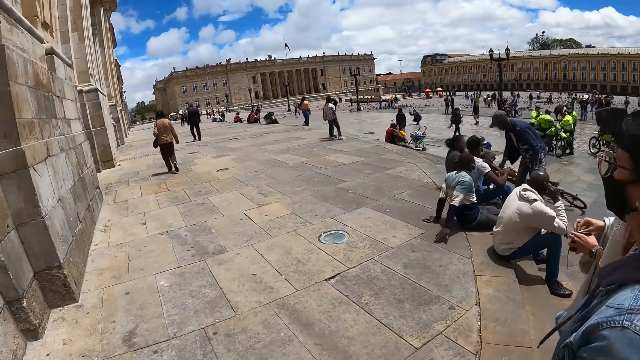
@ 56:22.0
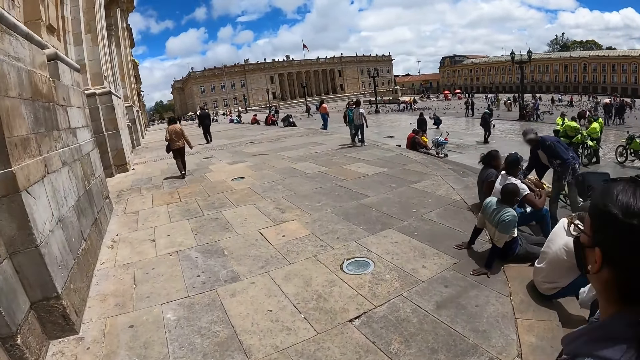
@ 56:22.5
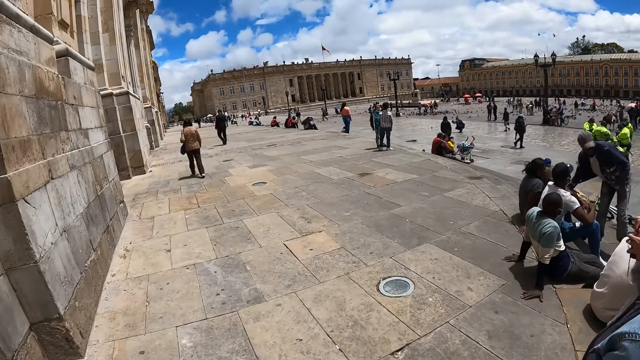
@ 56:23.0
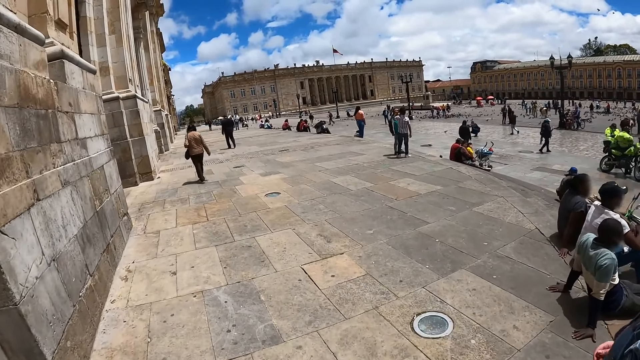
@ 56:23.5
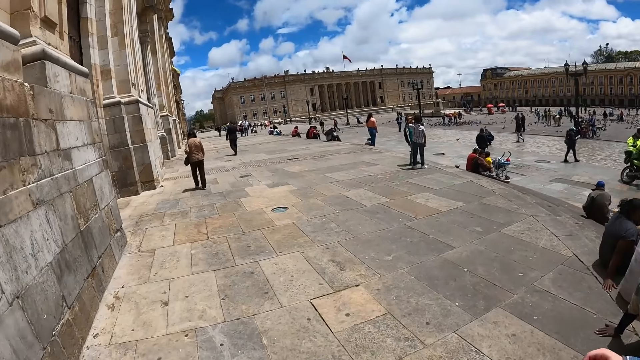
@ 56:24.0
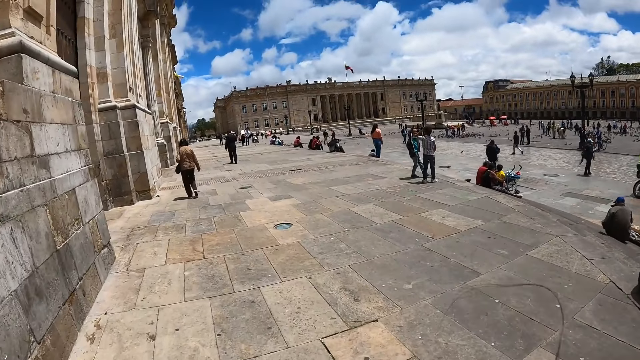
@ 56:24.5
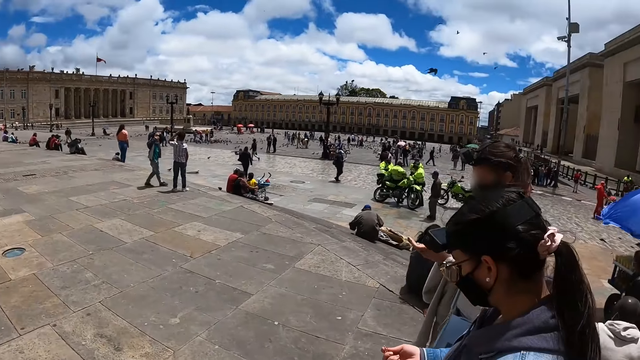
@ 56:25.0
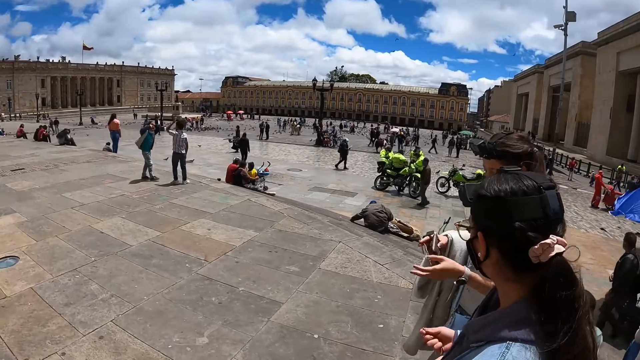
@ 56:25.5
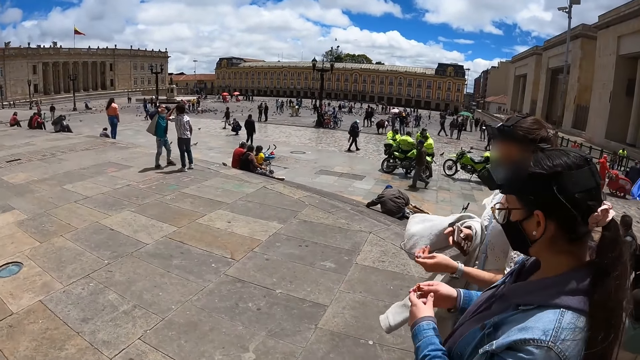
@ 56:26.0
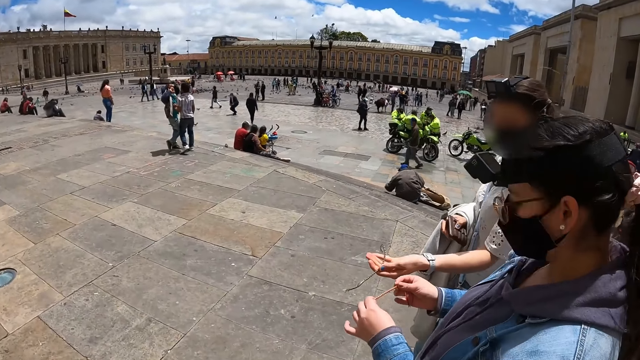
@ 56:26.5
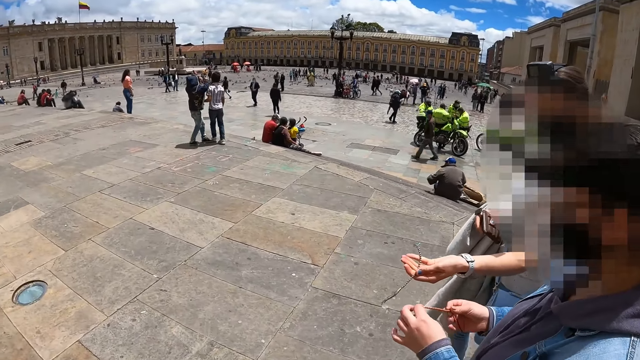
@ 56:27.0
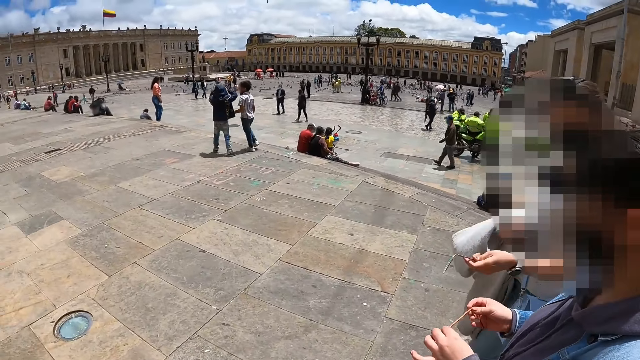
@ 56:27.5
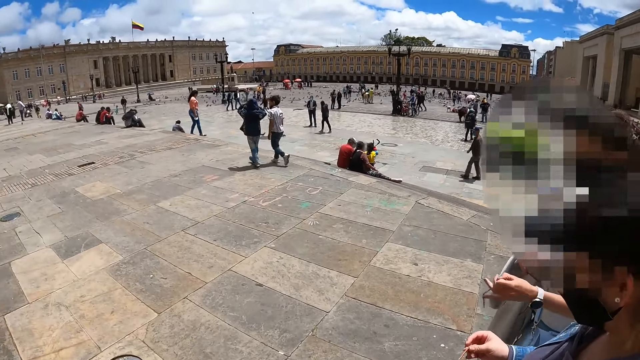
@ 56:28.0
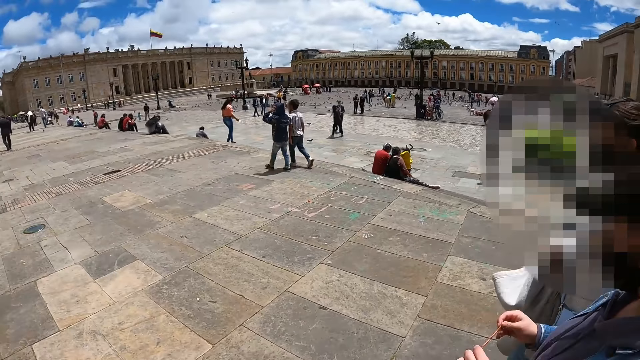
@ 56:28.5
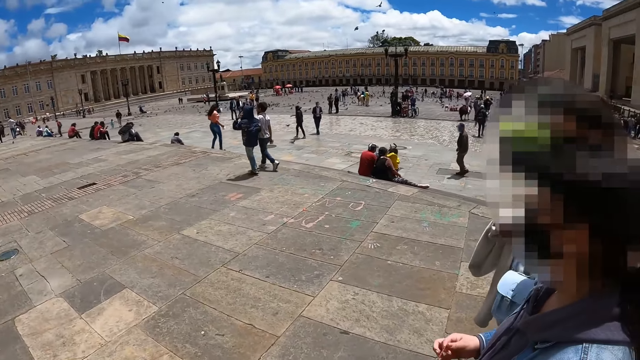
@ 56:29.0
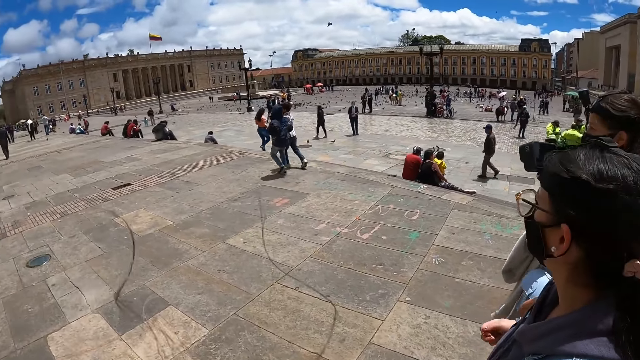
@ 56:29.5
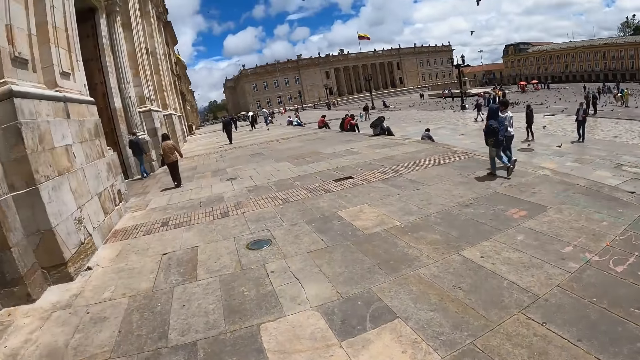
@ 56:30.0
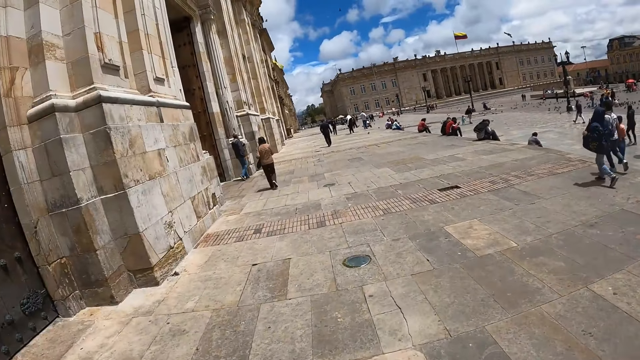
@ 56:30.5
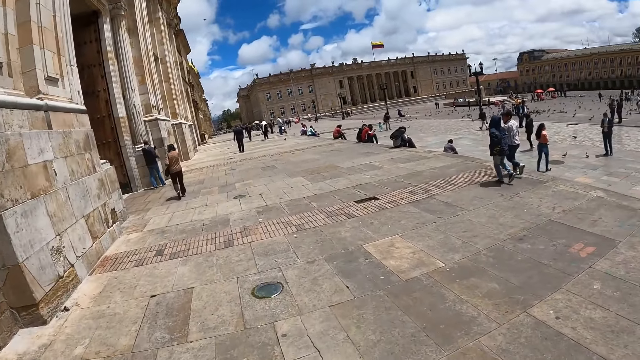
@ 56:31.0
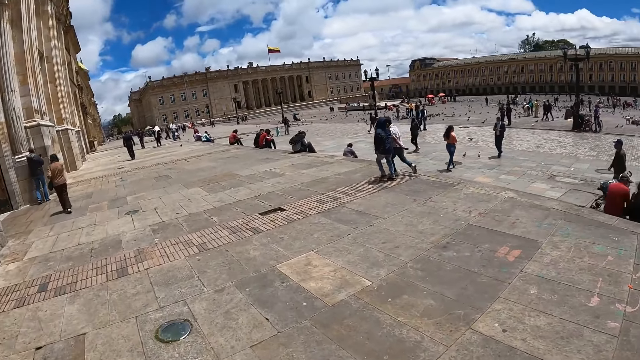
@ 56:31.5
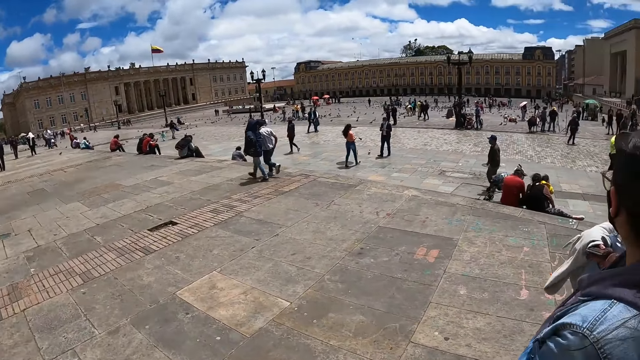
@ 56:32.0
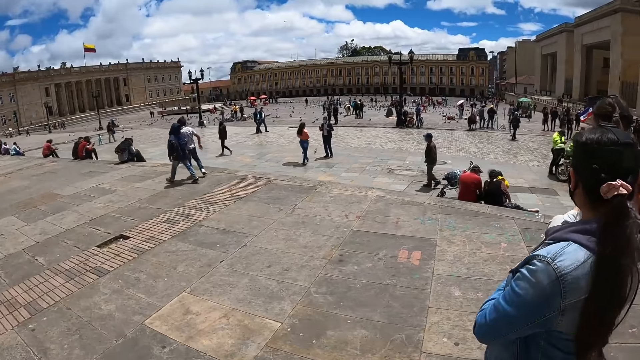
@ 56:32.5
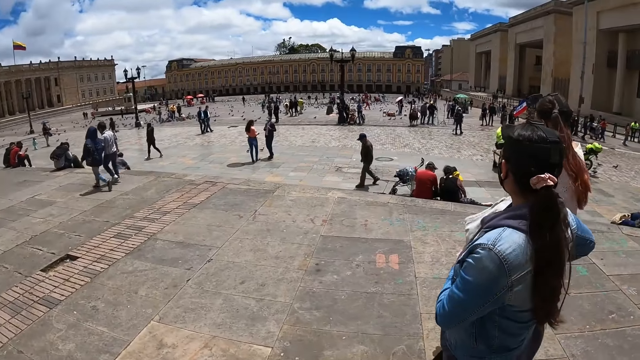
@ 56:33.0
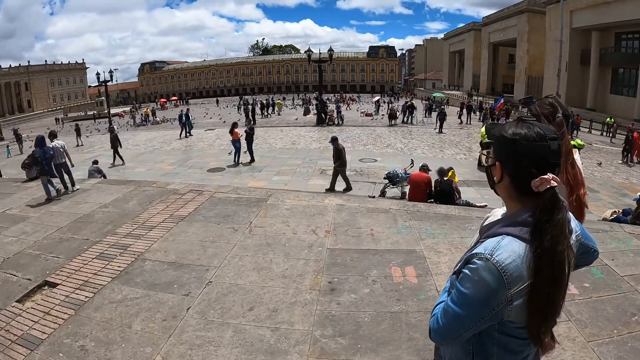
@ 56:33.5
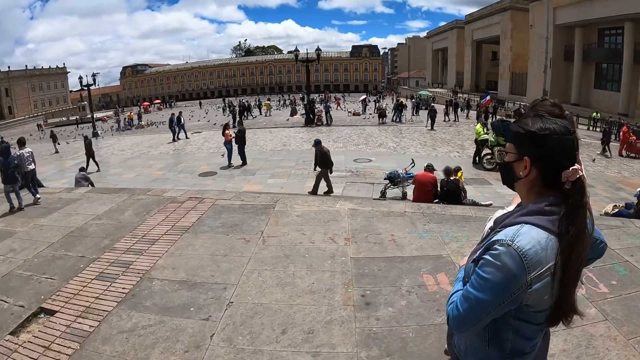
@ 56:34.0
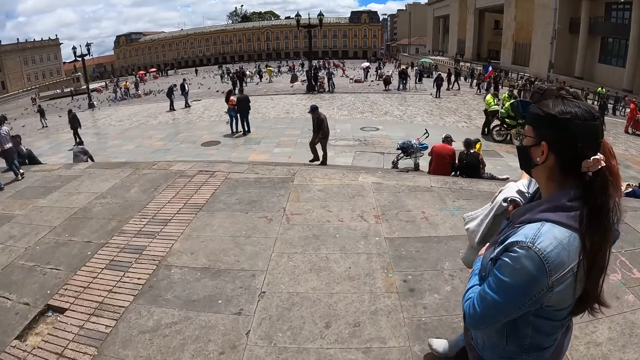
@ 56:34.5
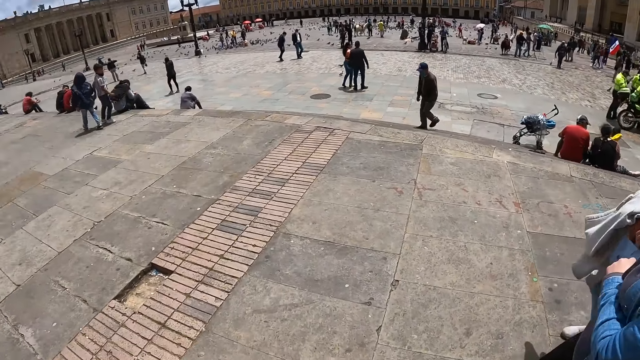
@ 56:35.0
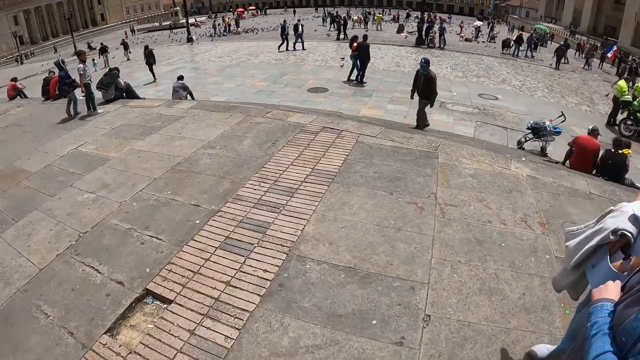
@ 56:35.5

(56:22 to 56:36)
The camera wearer moves the rope on the hand. A person moves the necklace on the hand. The camera wearer looks right. Another person shows the first person the necklace. A third person moves the hand on the face. The camera wearer looks forward. The third person walks with another person. The camera wearer turns right and looks forward. The first person moves the hand on the waist.

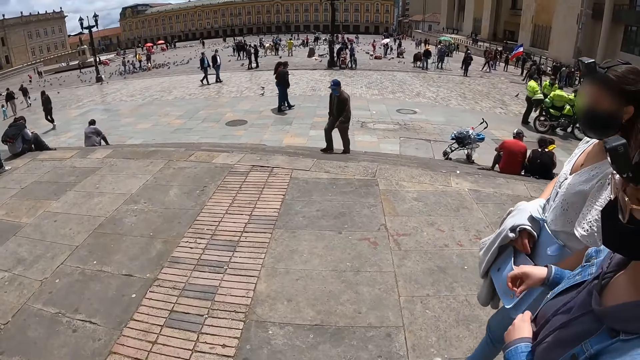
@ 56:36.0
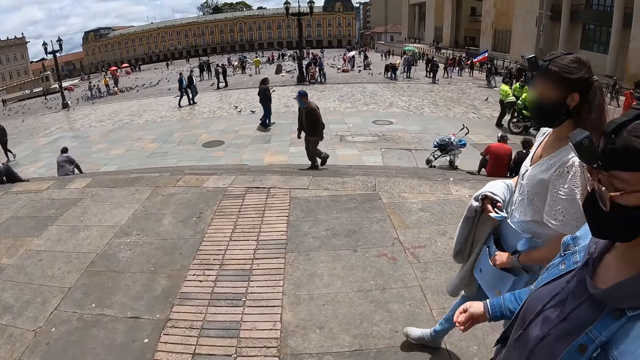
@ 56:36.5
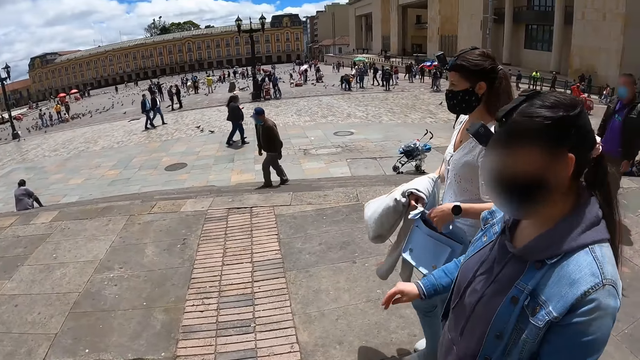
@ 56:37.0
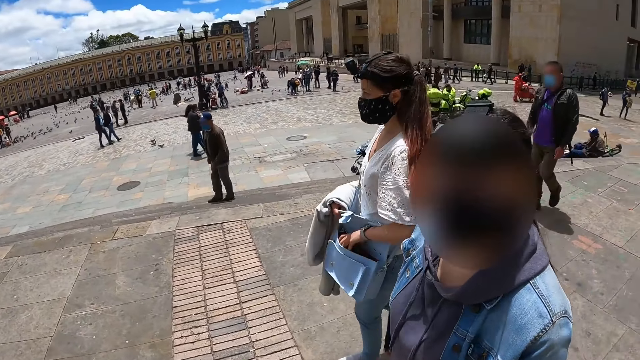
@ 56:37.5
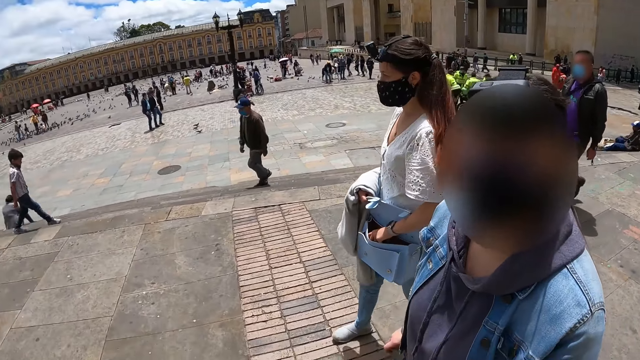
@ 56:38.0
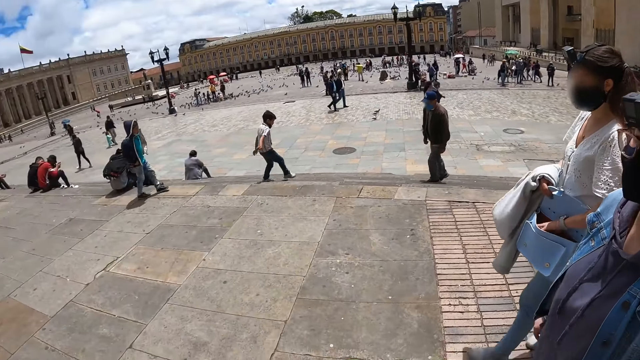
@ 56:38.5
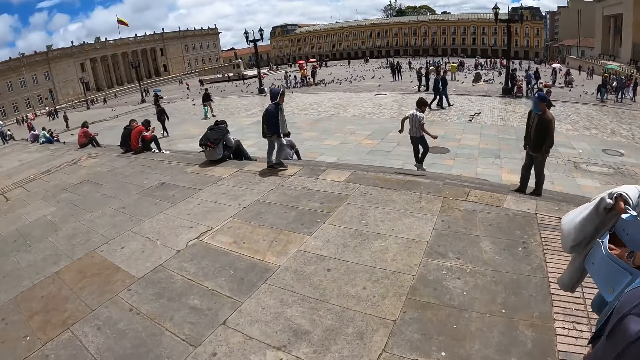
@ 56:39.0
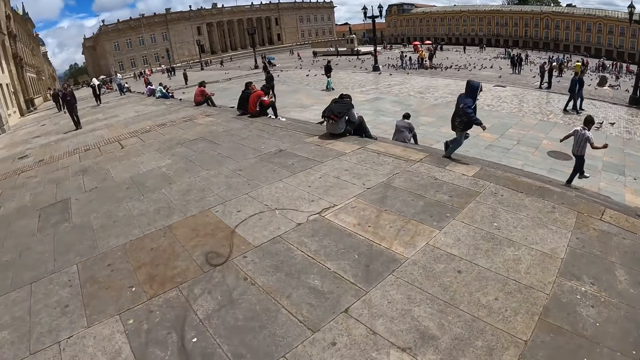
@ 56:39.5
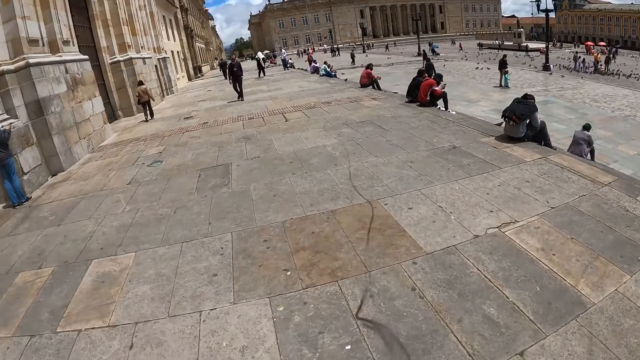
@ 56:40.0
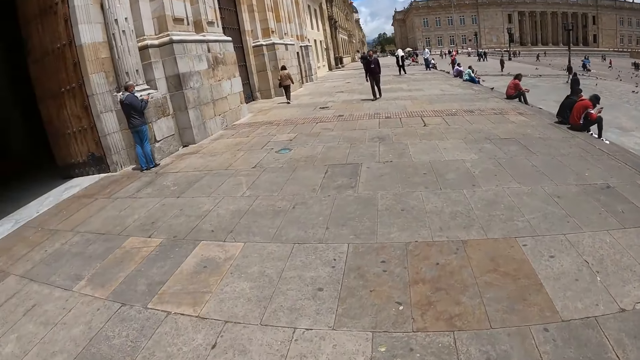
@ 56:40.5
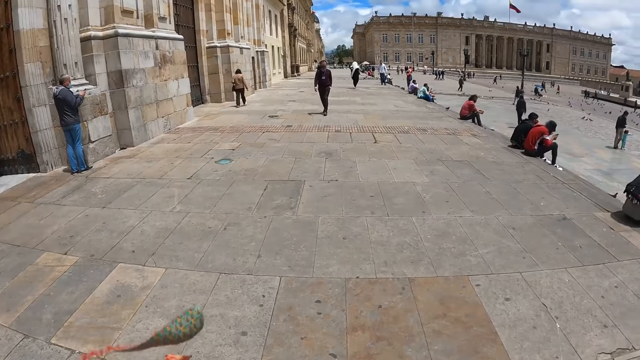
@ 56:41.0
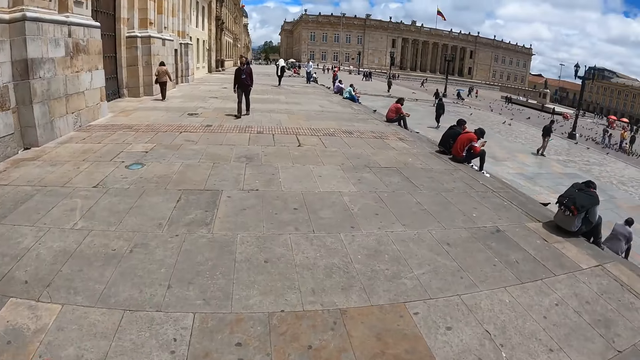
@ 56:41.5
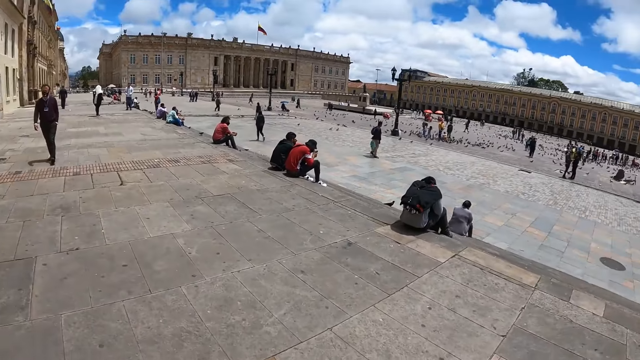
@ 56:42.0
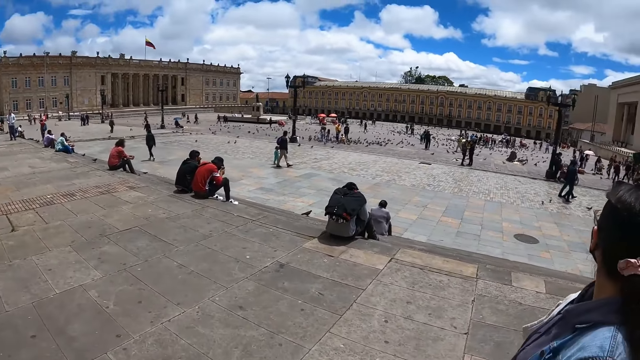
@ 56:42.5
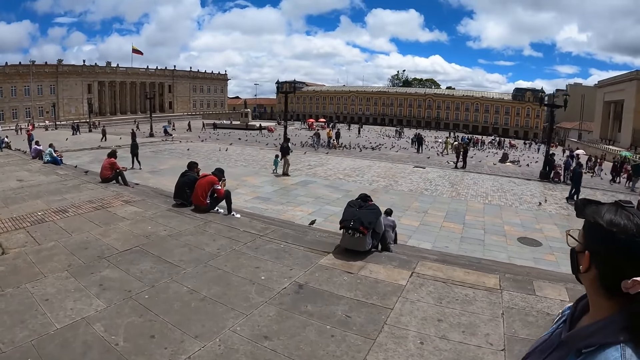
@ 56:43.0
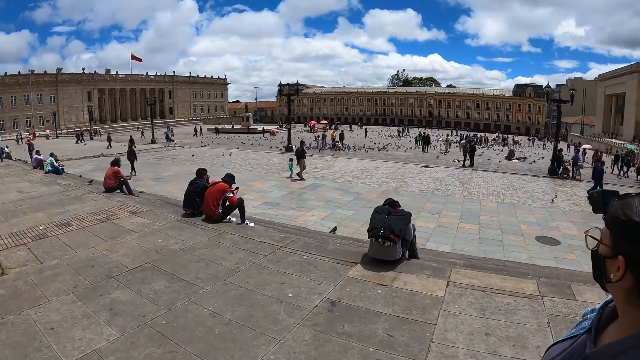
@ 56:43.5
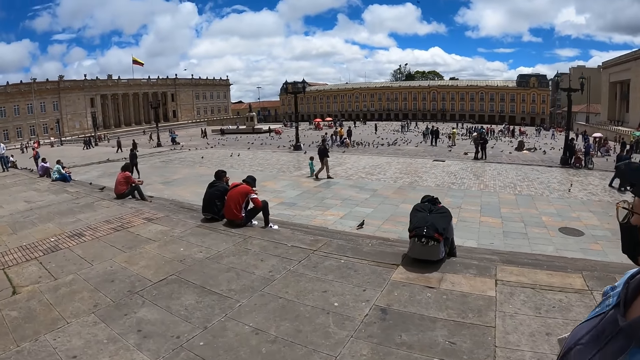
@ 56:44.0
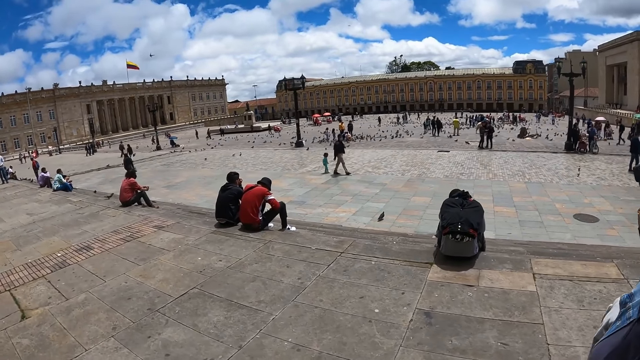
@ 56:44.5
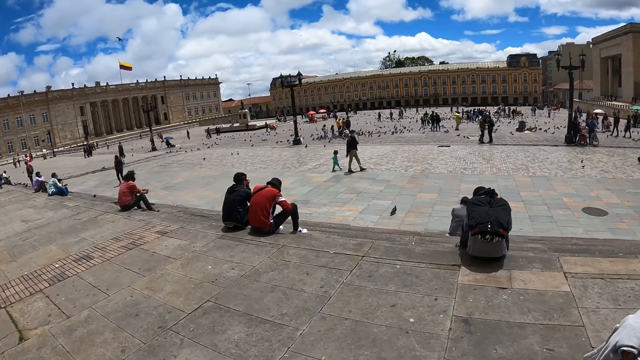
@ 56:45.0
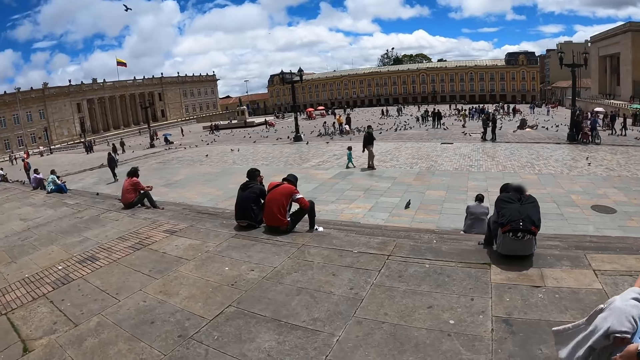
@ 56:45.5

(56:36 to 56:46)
A person moves the hand in the bag. The camera wearer converses with a woman. Another person moves something from the hand. The camera wearer turns left. They move the rope. They look forward and look right. Another person moves the hand to the face.
